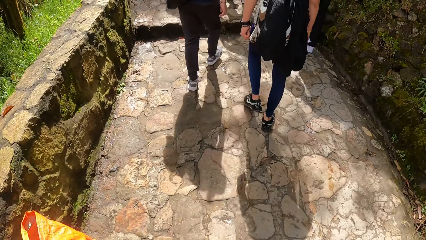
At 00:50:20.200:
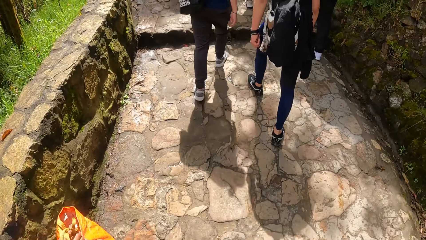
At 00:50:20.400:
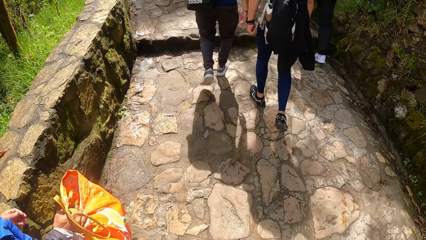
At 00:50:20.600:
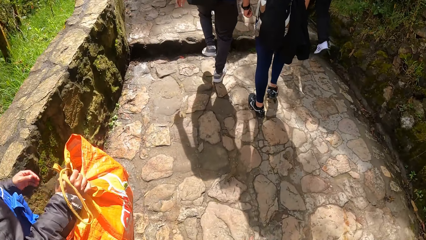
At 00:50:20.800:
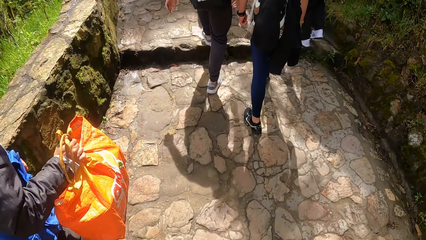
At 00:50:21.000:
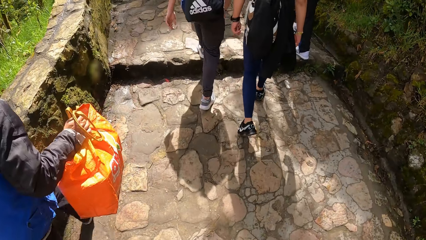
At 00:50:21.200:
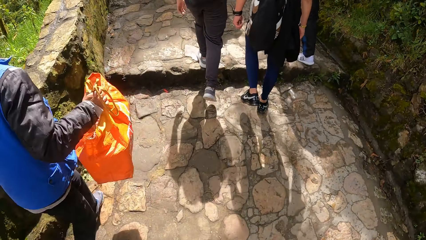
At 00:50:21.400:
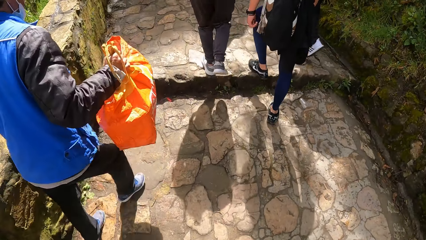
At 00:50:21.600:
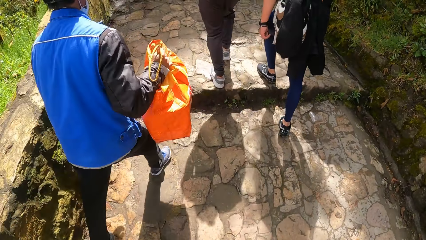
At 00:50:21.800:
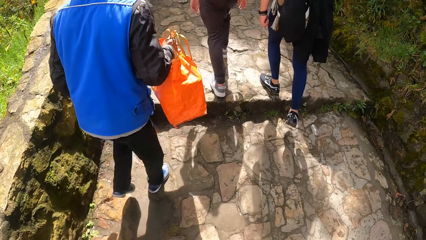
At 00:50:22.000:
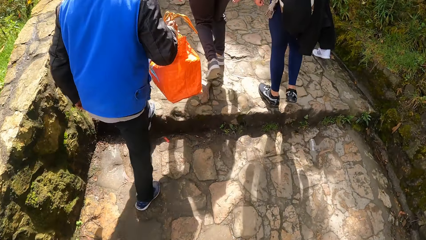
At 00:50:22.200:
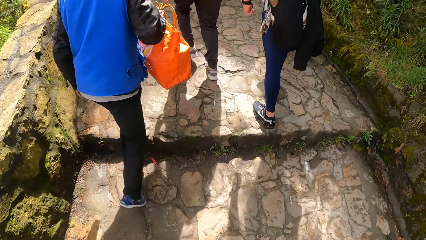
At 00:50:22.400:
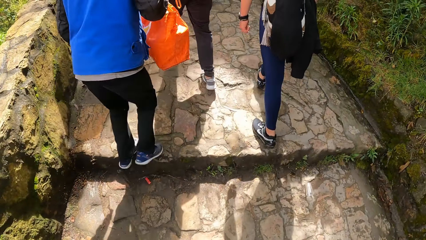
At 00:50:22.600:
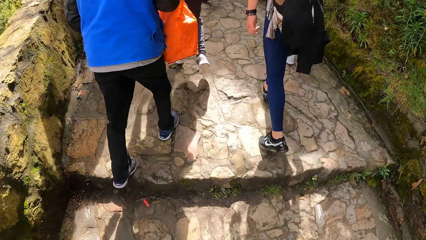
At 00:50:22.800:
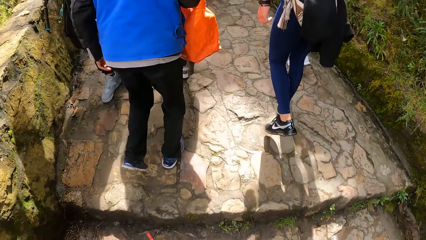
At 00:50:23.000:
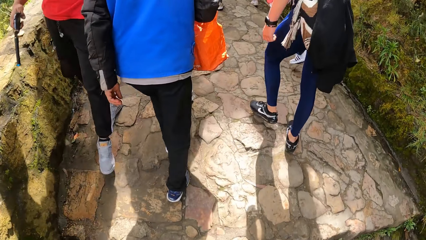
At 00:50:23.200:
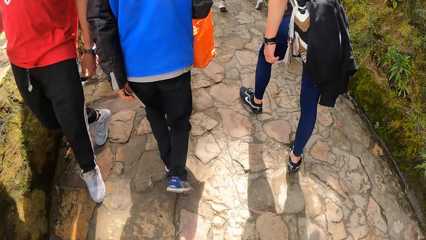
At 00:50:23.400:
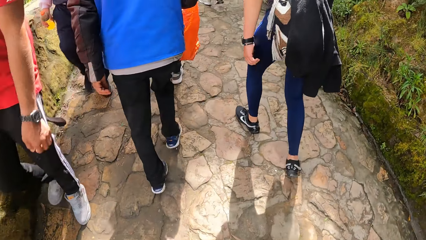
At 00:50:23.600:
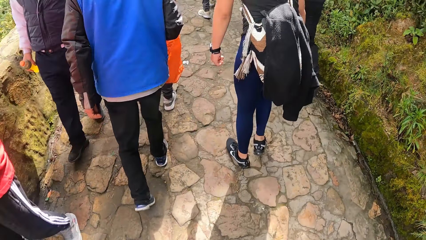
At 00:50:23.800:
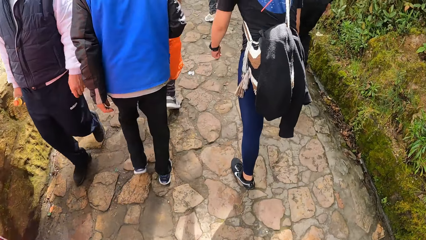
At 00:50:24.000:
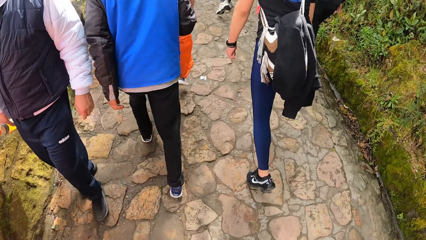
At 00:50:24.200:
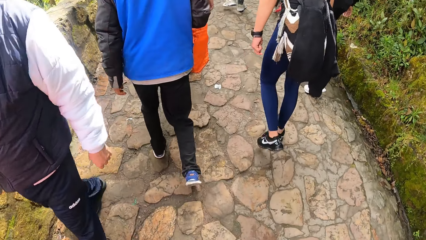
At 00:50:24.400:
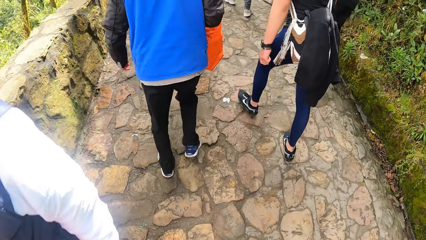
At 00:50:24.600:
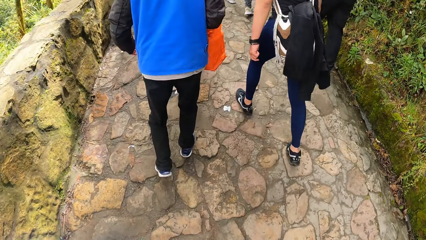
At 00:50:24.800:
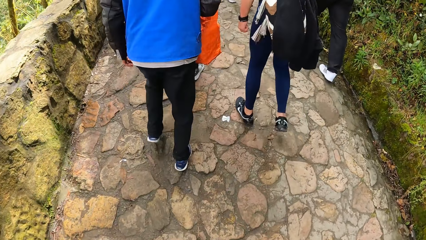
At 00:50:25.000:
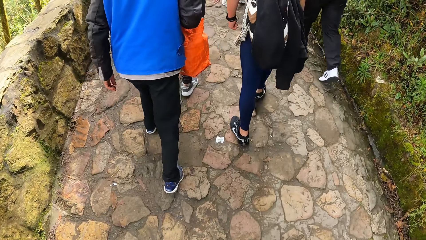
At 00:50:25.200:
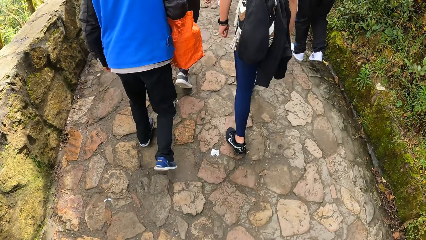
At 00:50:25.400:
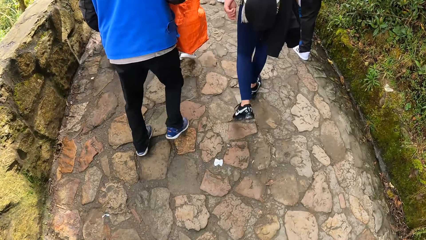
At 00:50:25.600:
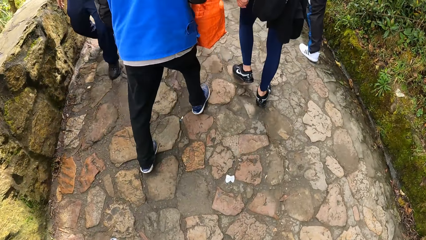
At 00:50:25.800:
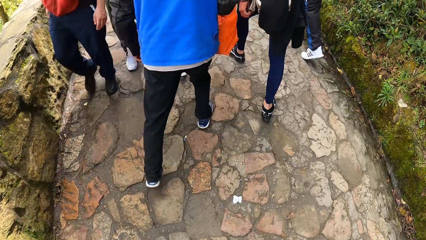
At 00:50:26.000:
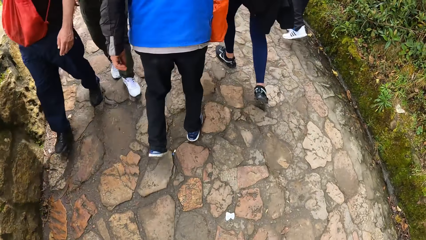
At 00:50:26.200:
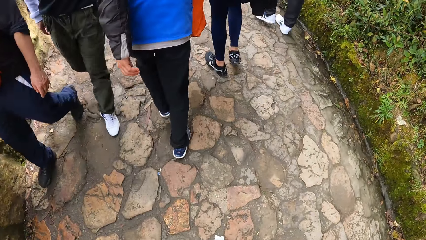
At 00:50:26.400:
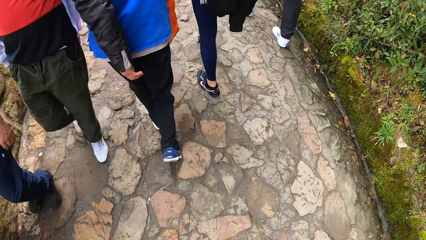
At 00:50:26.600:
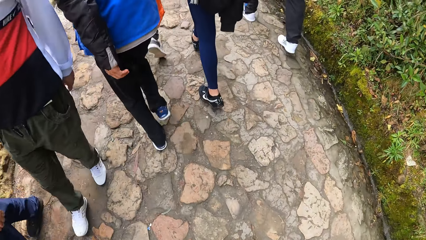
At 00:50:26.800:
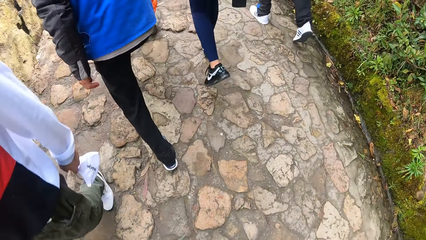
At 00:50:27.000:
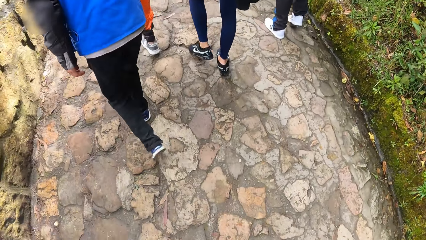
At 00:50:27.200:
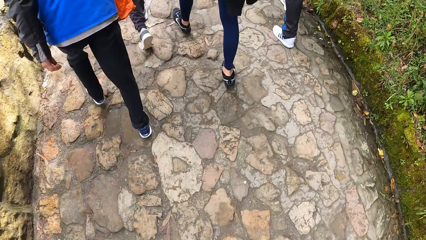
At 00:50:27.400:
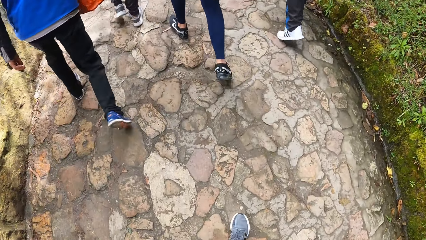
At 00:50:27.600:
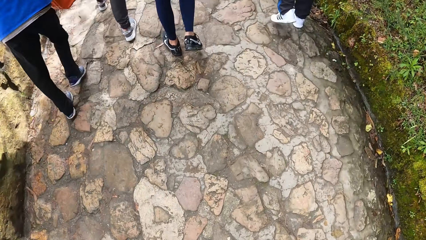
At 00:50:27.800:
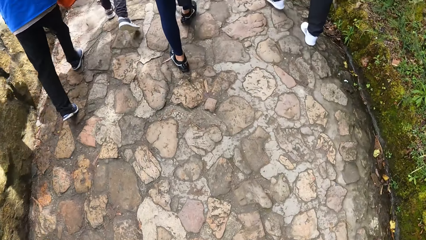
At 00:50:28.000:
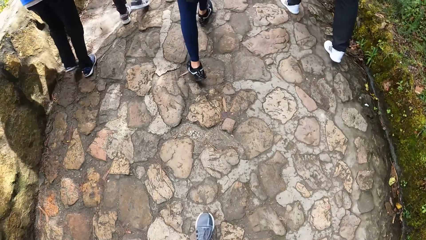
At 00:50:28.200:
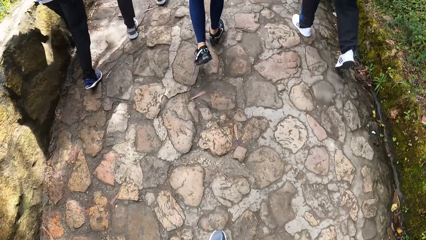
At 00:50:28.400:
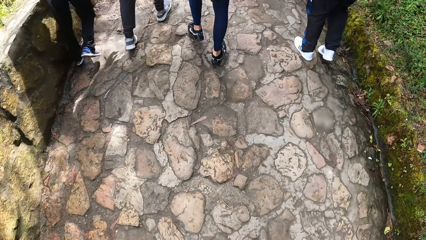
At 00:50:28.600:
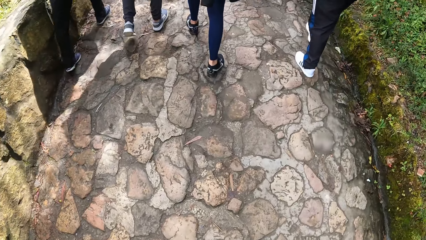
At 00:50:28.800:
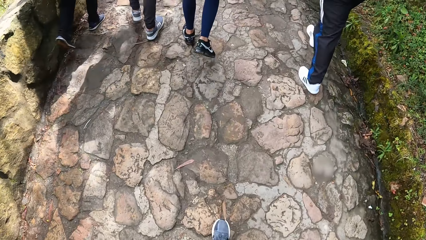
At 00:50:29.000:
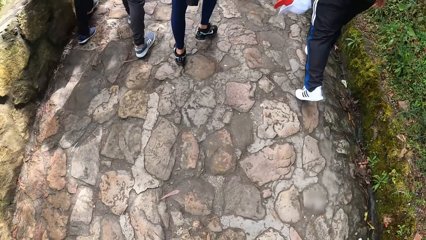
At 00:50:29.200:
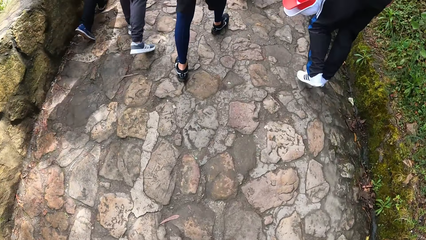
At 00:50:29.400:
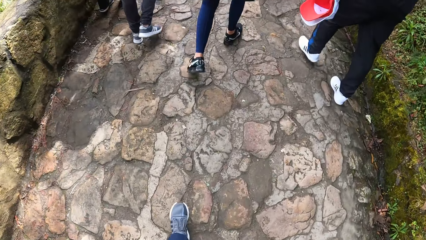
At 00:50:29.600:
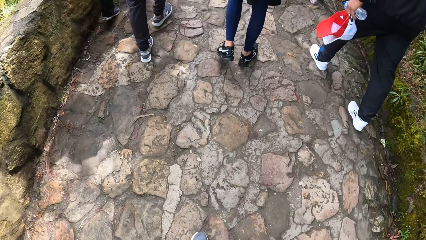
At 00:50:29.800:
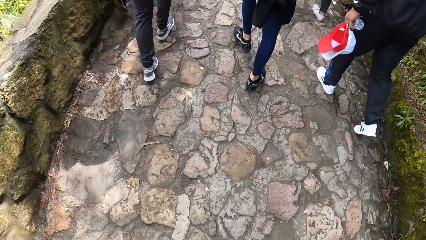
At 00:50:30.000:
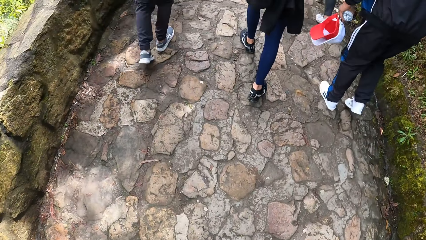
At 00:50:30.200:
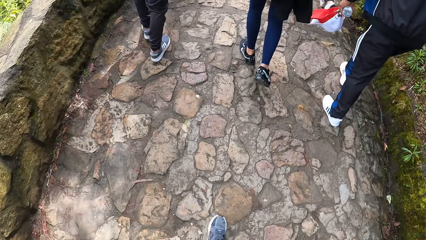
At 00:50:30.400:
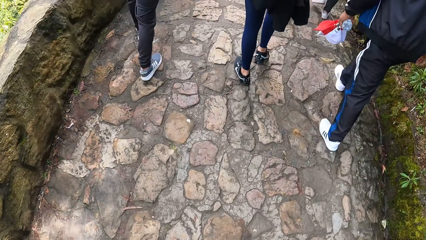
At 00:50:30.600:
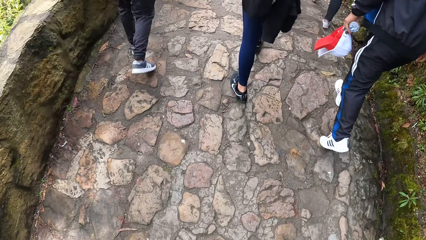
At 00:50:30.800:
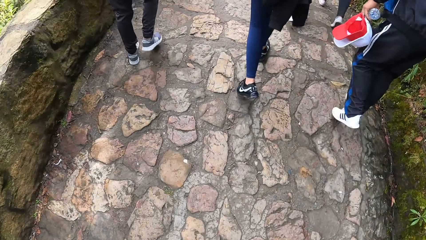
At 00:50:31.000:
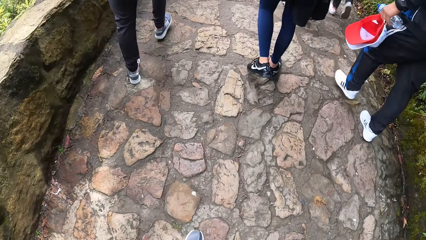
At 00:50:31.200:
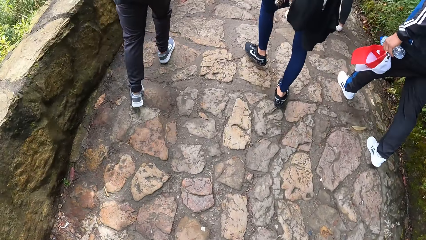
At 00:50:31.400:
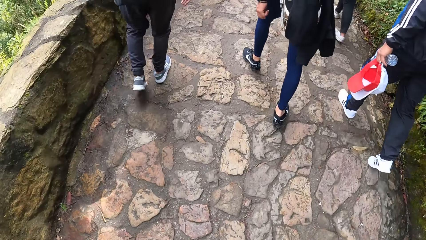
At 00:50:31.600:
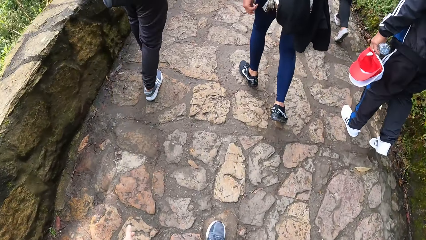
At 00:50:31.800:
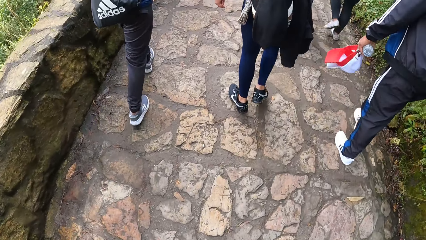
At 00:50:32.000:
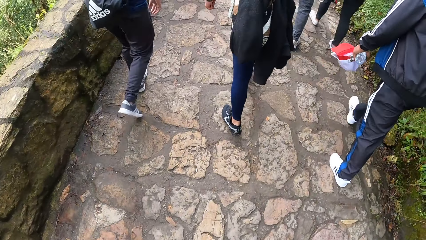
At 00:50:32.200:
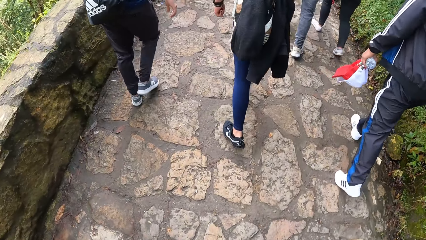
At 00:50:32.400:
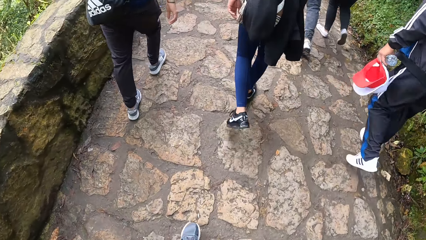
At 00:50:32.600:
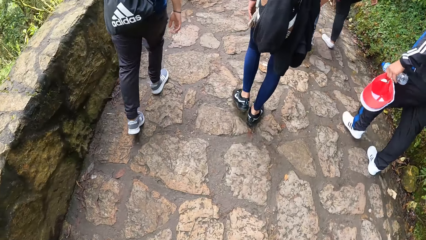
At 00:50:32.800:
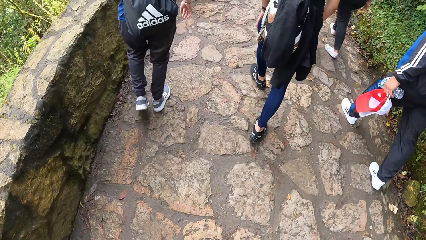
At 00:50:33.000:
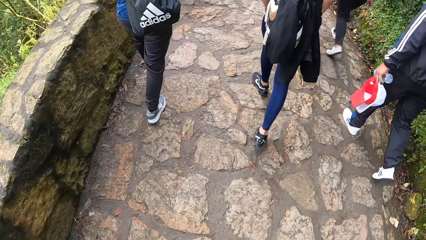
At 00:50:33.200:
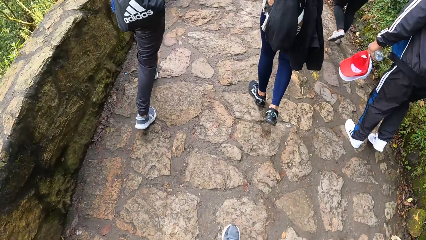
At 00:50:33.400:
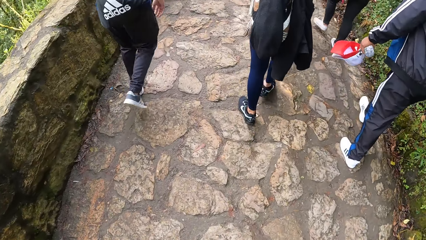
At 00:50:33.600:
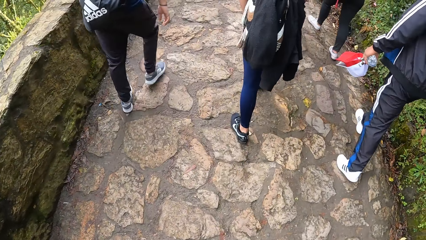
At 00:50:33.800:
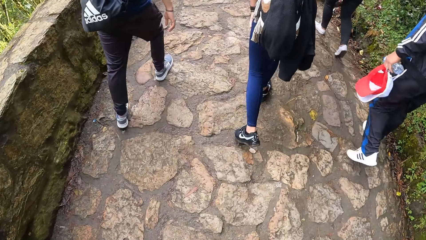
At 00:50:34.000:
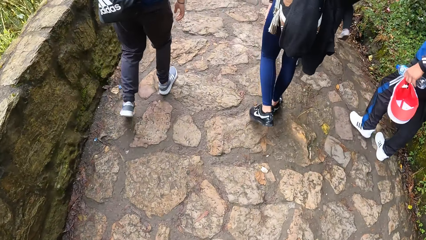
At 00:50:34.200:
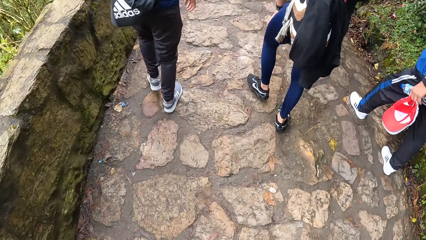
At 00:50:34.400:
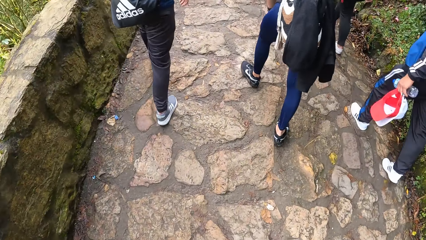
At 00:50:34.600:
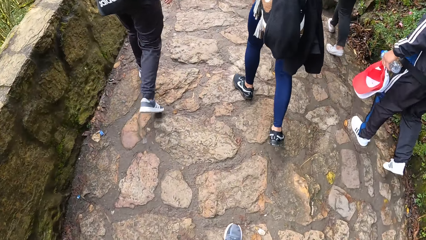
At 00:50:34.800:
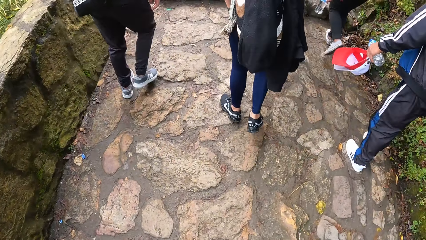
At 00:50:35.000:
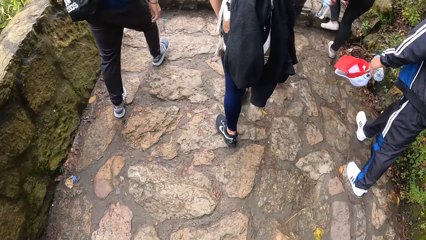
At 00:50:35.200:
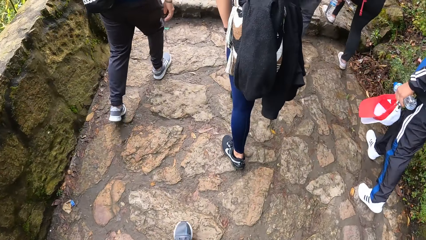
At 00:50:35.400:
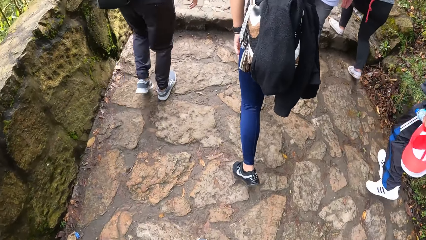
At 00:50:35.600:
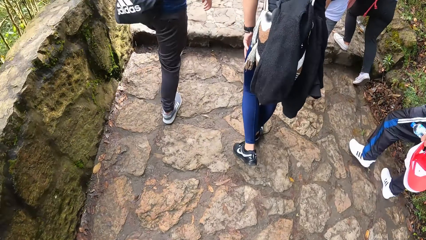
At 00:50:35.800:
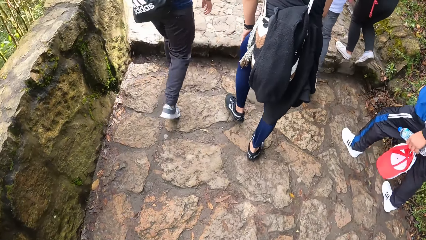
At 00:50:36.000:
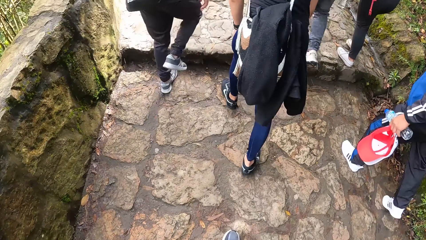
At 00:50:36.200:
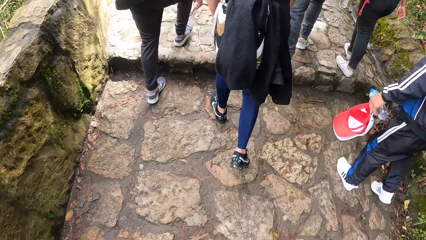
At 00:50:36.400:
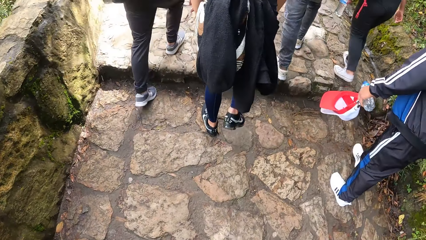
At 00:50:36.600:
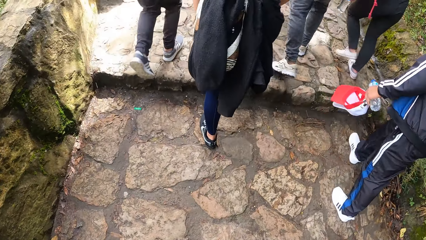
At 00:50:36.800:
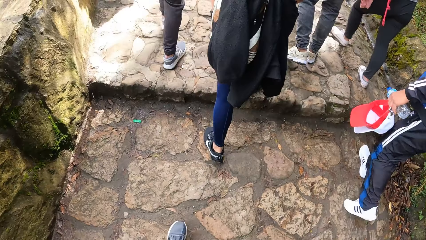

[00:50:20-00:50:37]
A man carries a bag. Another man carries caps. Another man walks.
